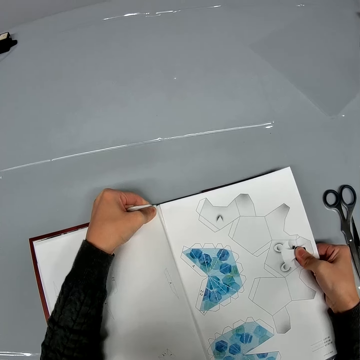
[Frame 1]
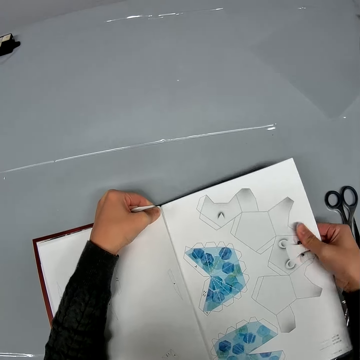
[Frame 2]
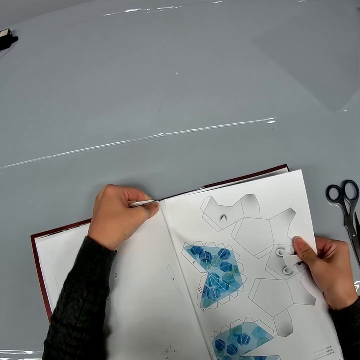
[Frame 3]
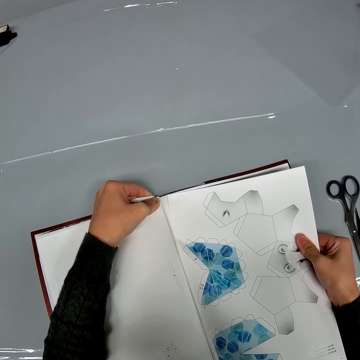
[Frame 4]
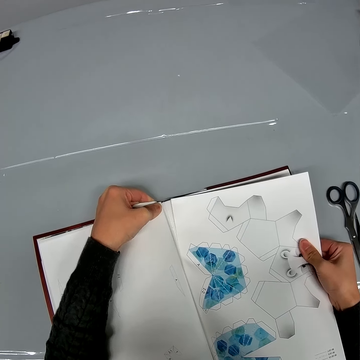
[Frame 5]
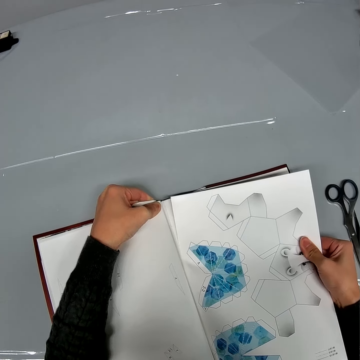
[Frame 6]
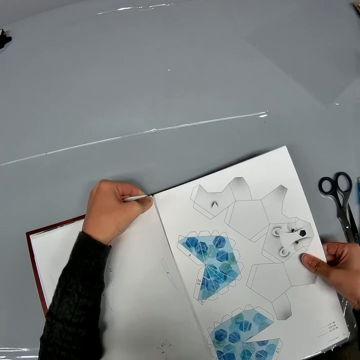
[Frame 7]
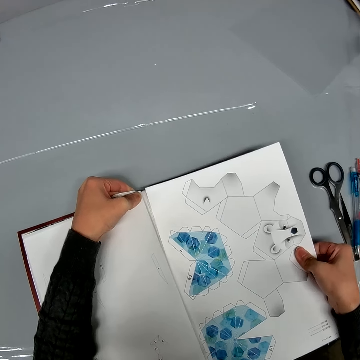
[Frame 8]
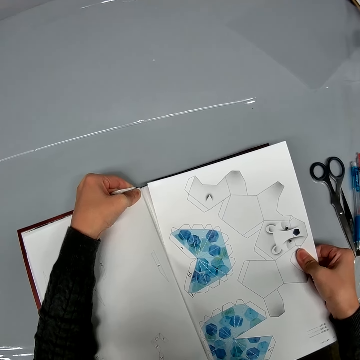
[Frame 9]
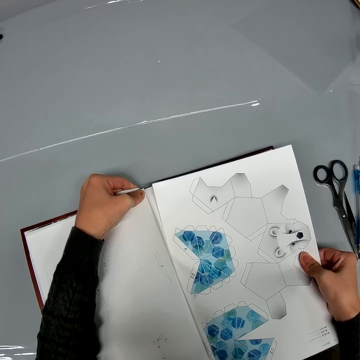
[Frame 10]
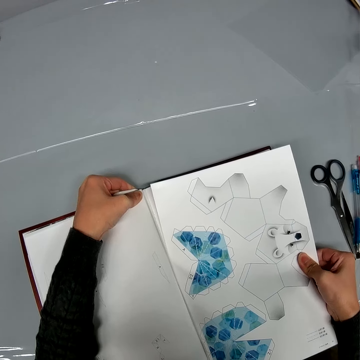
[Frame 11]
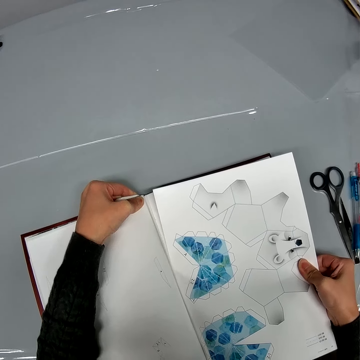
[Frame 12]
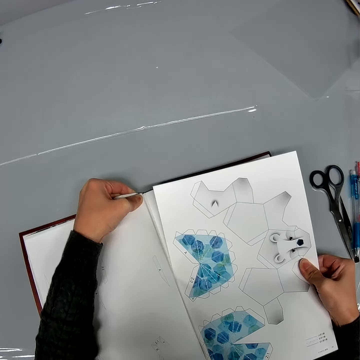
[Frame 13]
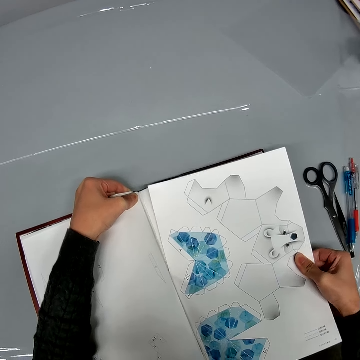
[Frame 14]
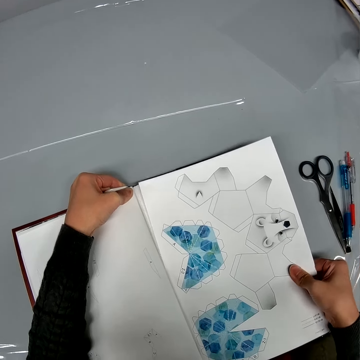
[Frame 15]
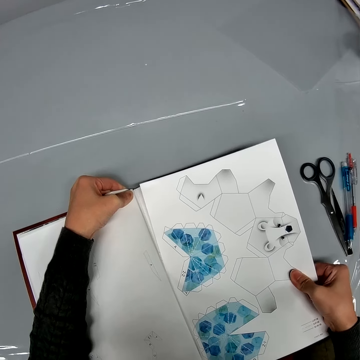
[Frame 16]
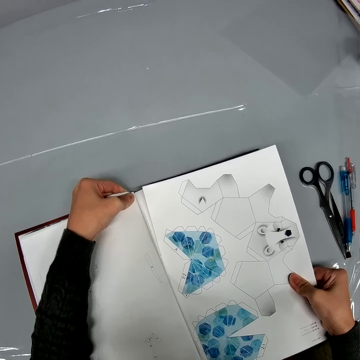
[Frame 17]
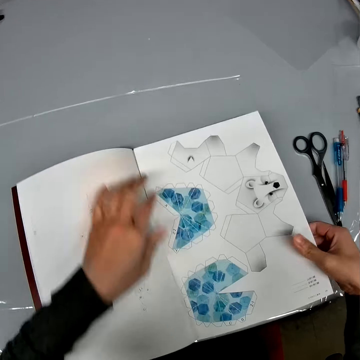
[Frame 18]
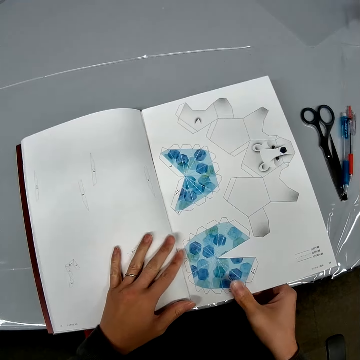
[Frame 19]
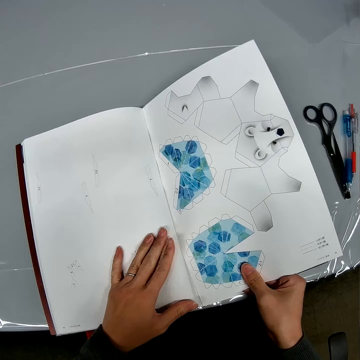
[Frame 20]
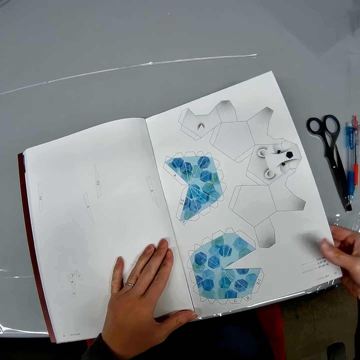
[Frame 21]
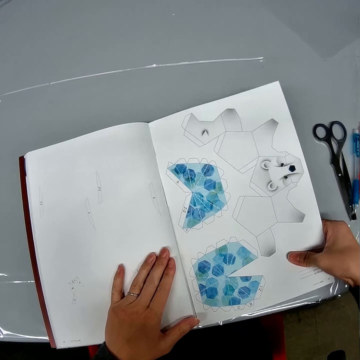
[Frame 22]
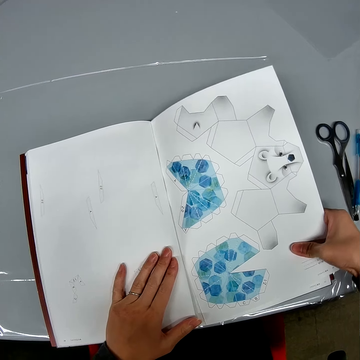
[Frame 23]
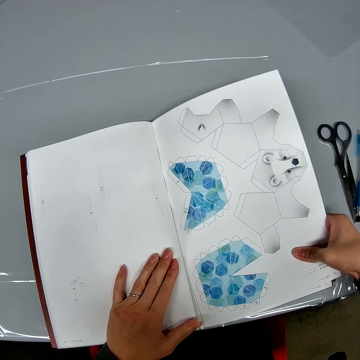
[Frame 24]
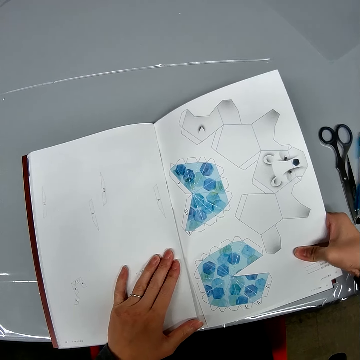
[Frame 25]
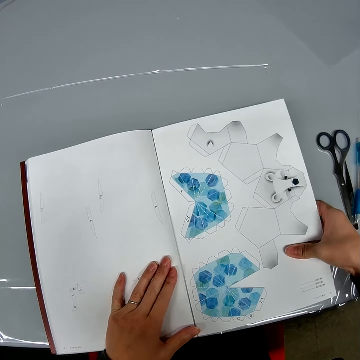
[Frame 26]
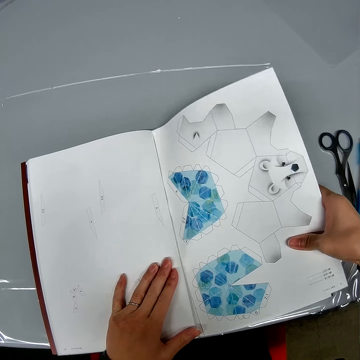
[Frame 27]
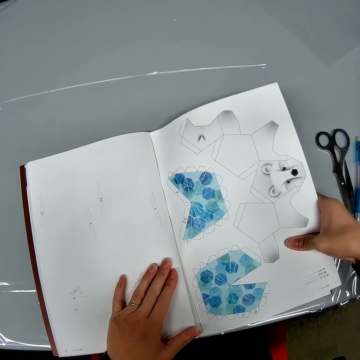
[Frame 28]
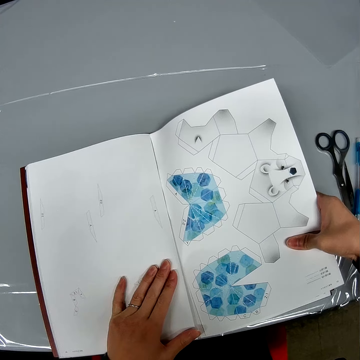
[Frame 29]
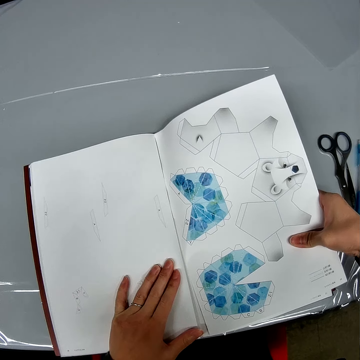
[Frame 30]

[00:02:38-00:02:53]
The camera wearer cuts a piece of paper from a drawing book with a hand. They hold the drawing book on a table with a hand. They cut a piece of paper from the drawing book with a hand.

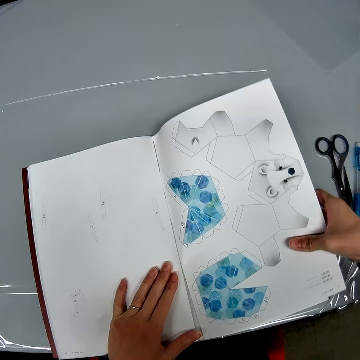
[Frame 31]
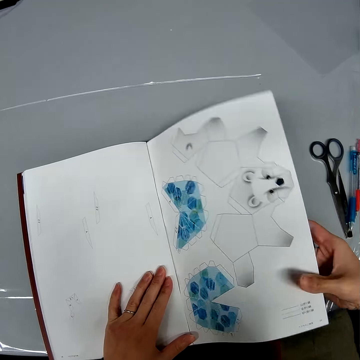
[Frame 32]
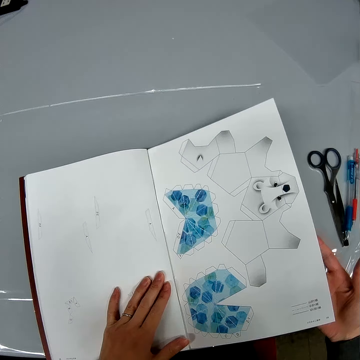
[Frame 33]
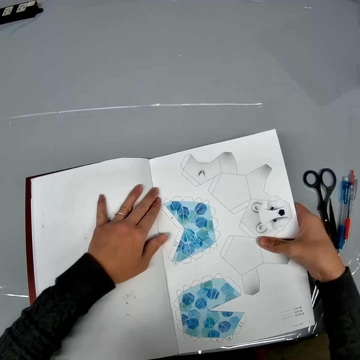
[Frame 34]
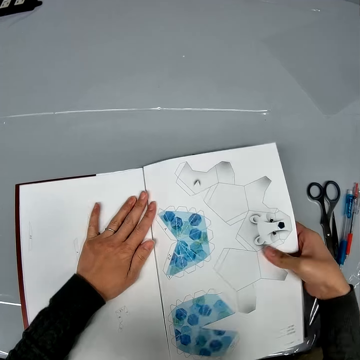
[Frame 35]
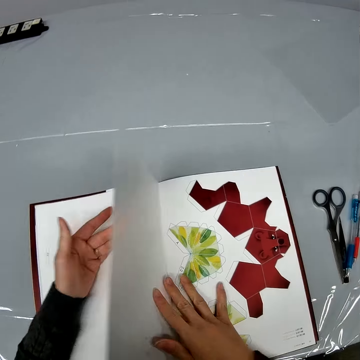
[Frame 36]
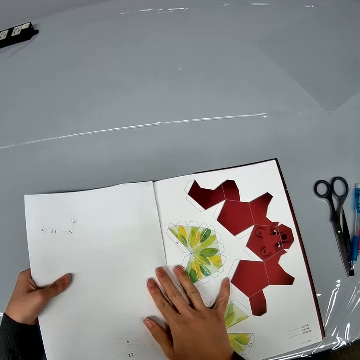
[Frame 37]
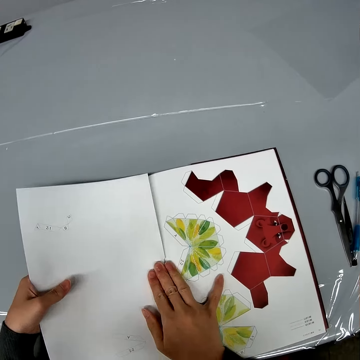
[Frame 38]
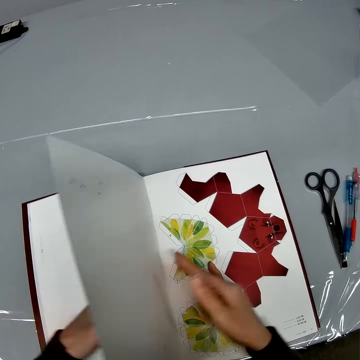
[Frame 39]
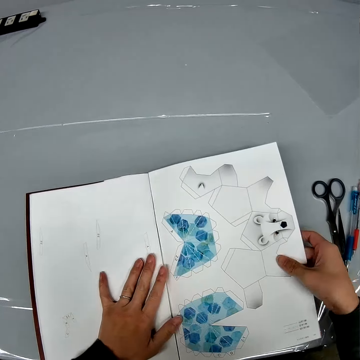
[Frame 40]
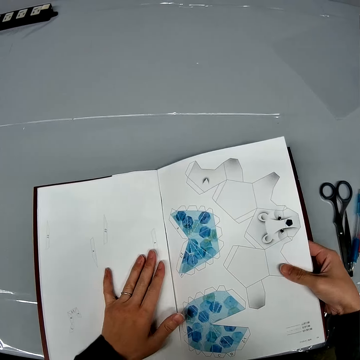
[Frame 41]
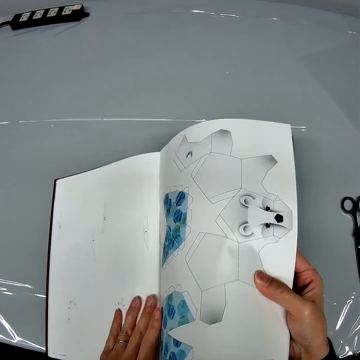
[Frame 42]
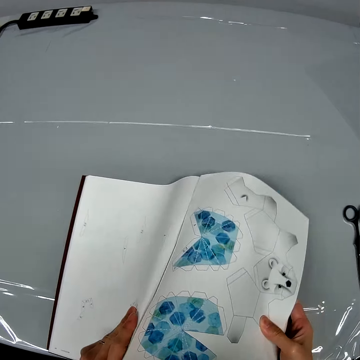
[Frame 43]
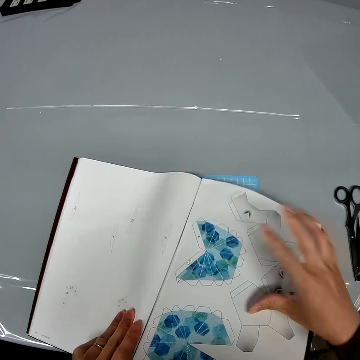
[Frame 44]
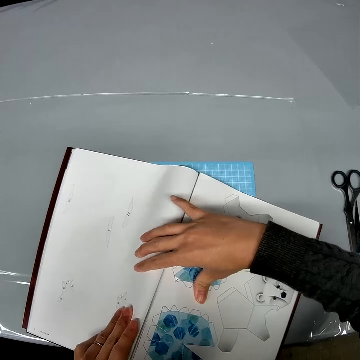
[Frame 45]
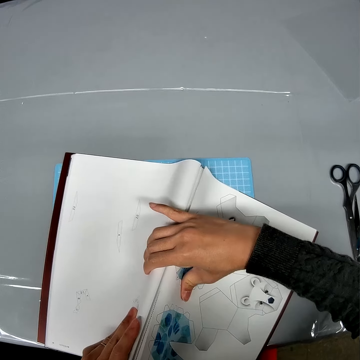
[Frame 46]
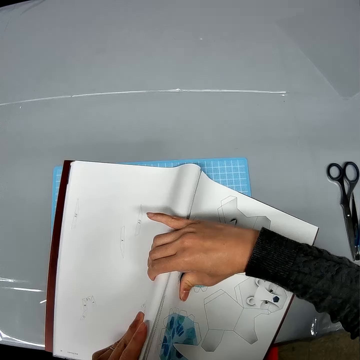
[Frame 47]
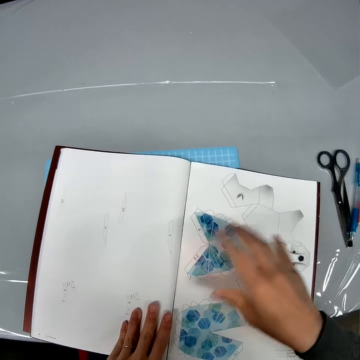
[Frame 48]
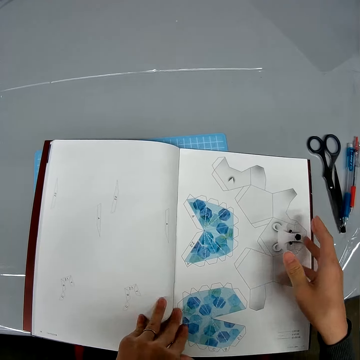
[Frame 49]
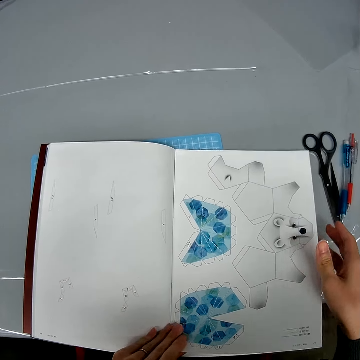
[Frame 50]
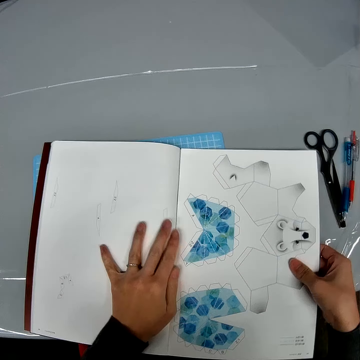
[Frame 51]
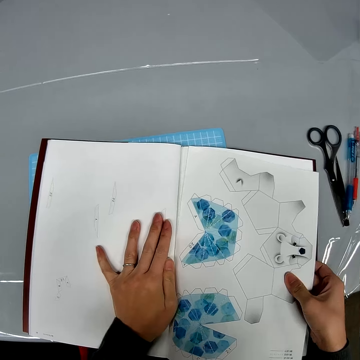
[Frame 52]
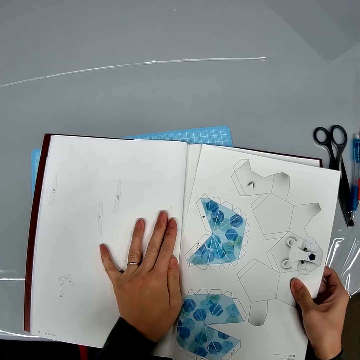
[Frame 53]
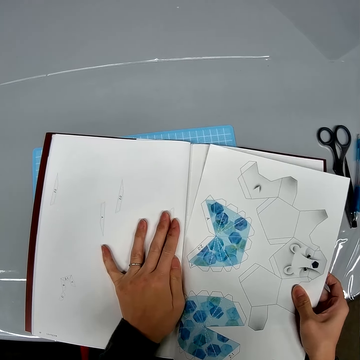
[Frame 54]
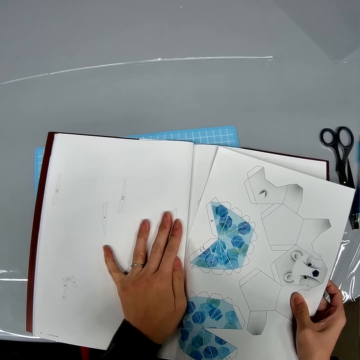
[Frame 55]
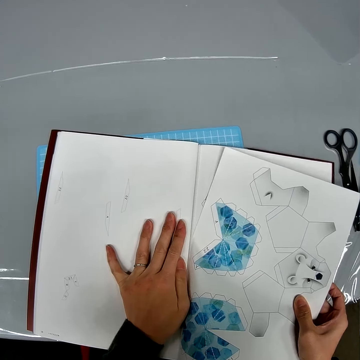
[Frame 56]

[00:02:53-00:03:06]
The camera wearer moves a hand on a drawing book on a table. They turn a page on the drawing book with a hand. They hold a drawing book page on the table with a hand. They turn a page on the drawing book with a hand. They pick up the drawing book page on the table with a hand. They put down the drawing book page on the table with a hand. They fold the drawing book page on the table with hands. They cut a piece of paper from the drawing book with a hand.

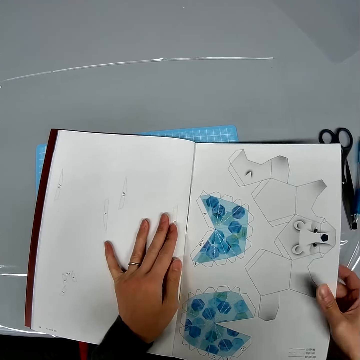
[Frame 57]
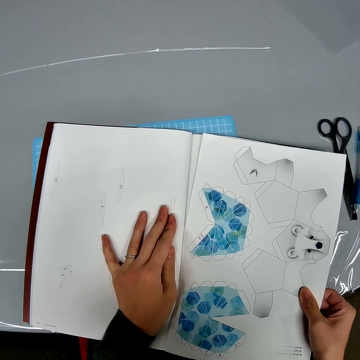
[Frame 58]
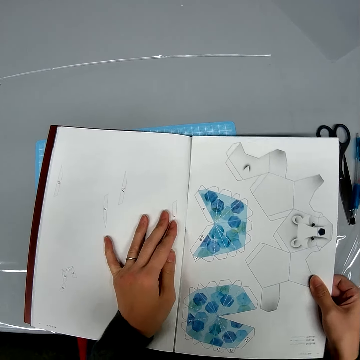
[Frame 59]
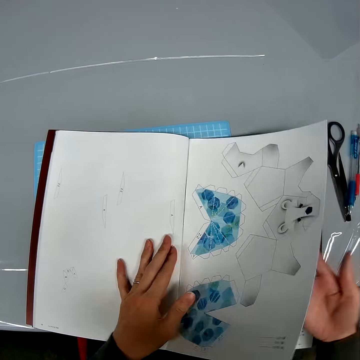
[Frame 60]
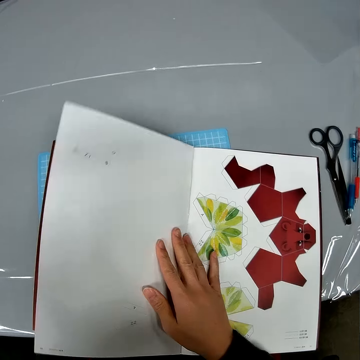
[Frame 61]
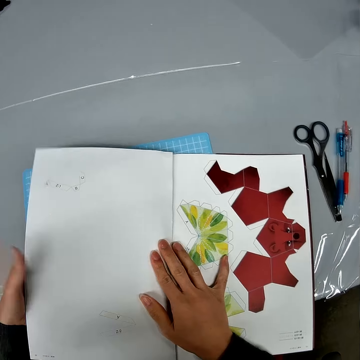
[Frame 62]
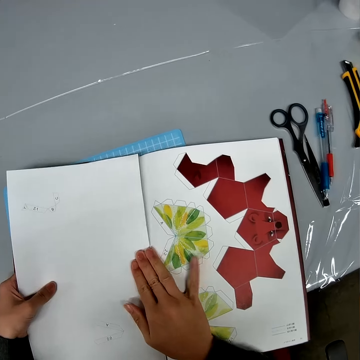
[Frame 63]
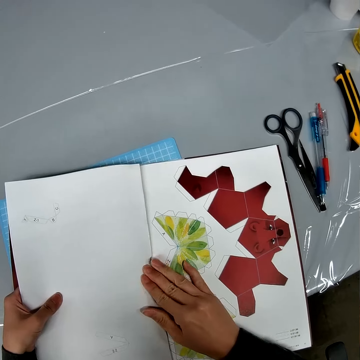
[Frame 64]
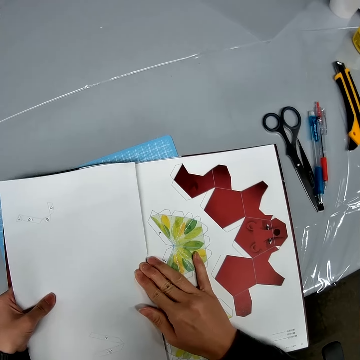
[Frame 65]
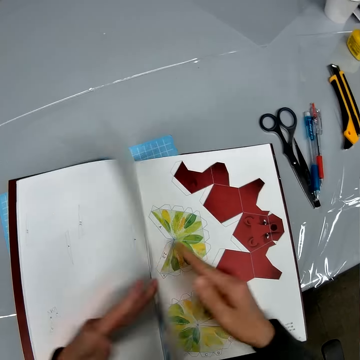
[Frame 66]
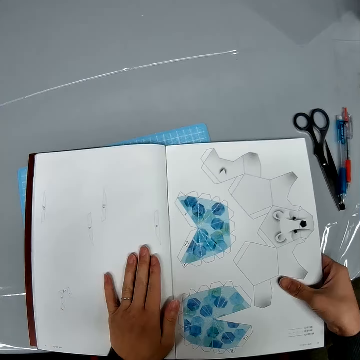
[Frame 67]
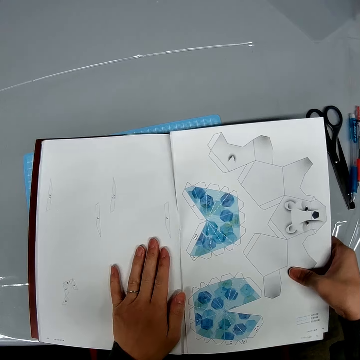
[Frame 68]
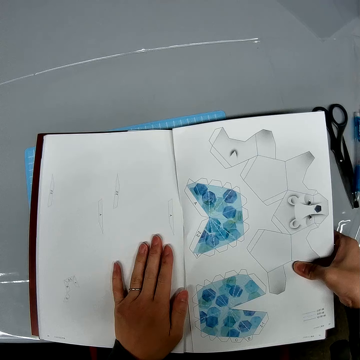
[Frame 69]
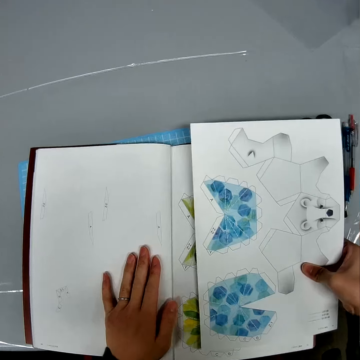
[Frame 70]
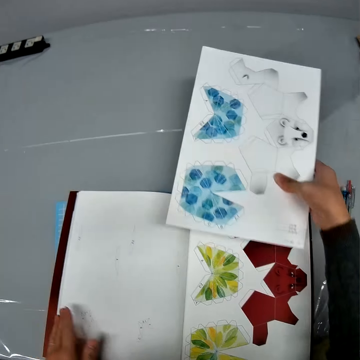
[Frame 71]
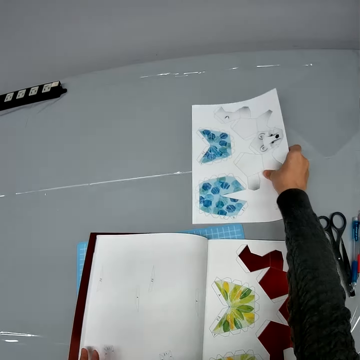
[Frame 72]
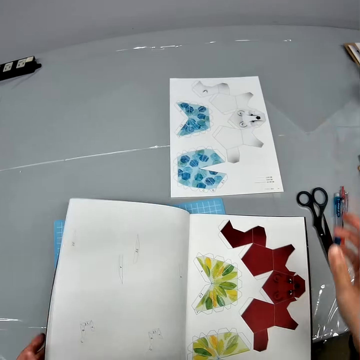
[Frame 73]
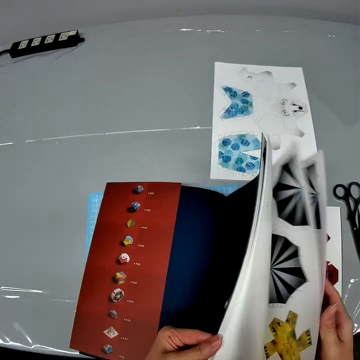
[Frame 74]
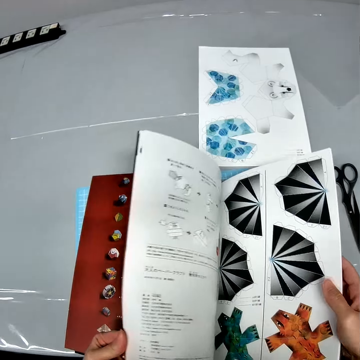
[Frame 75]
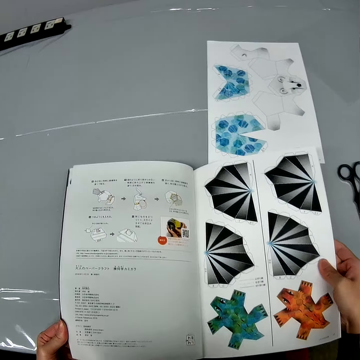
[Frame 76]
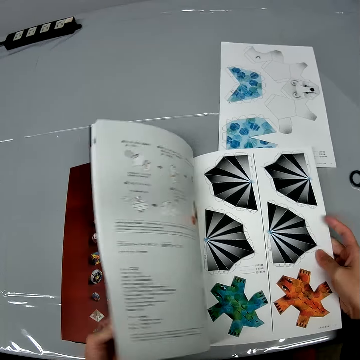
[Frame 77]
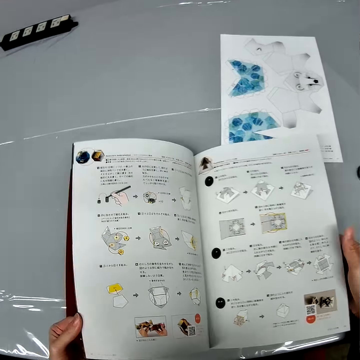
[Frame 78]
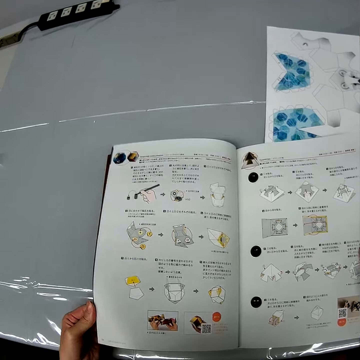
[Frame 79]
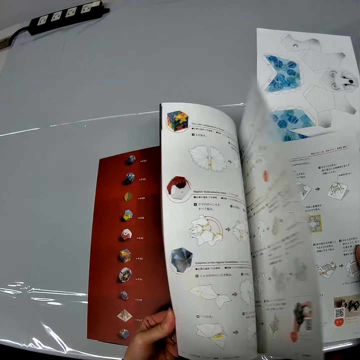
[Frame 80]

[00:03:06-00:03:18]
The camera wearer turns a page on a drawing book with a hand. They look at the drawing book on a table. They hold the drawing book on the table with a hand. They turn a page on the drawing book with a hand. They cut a piece of paper from the drawing book with a hand. They put down the piece of paper from the drawing book on the table. They turn pages on the drawing book with a hand. They look at the drawing book on the table. They turn a page on the drawing book with a hand. They look at the drawing book on the table.
